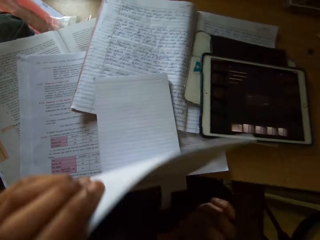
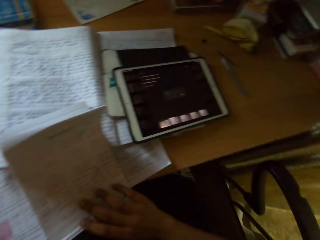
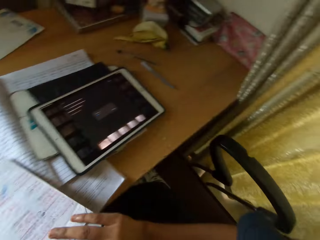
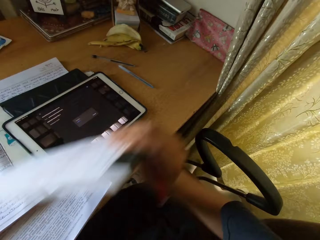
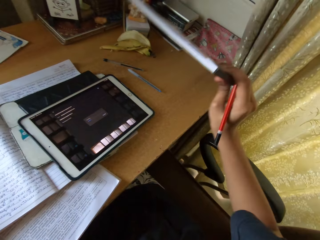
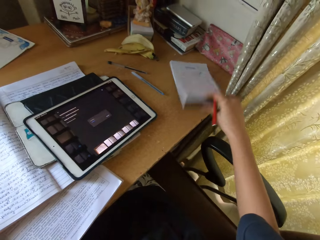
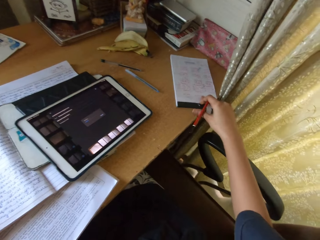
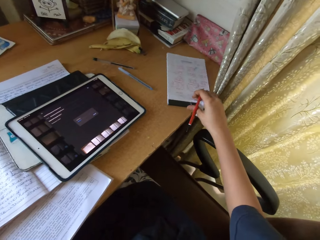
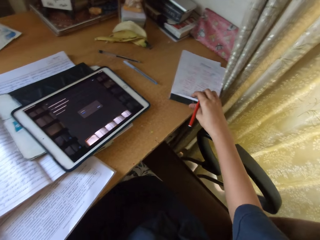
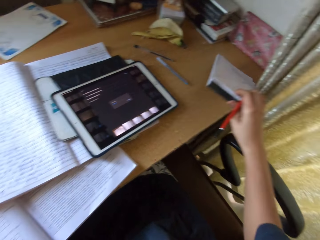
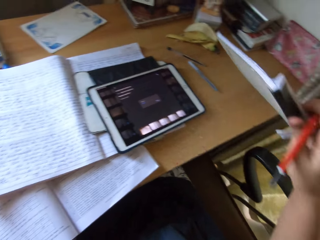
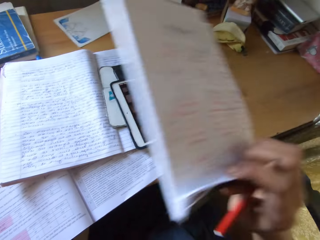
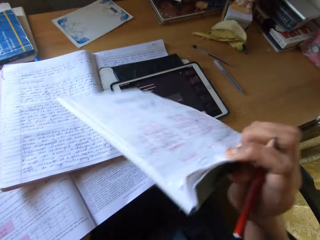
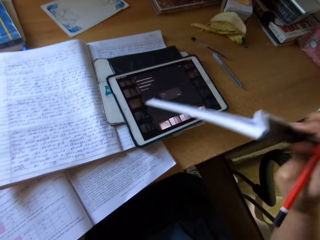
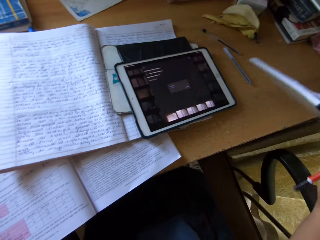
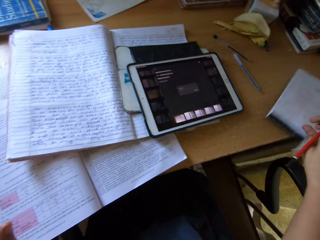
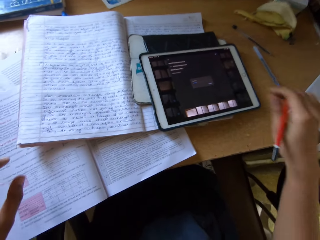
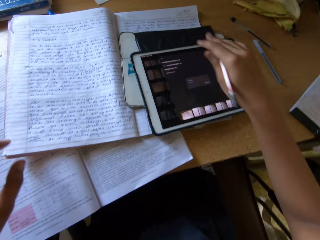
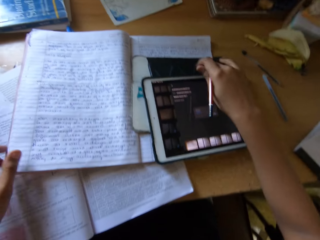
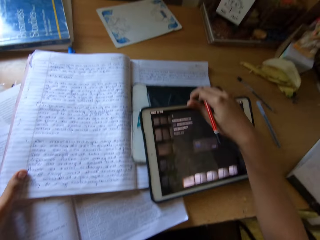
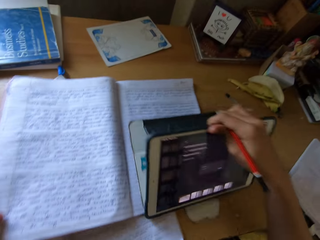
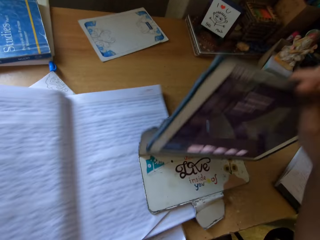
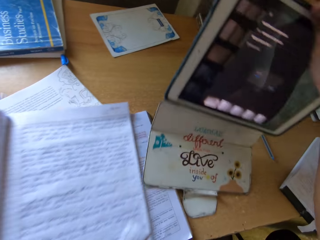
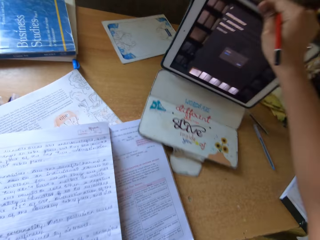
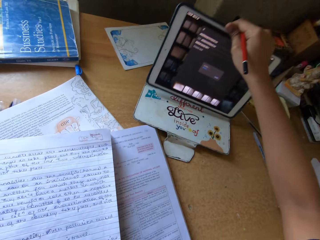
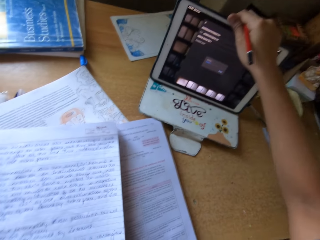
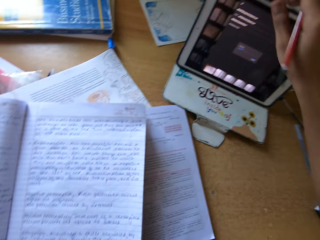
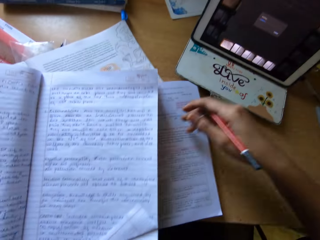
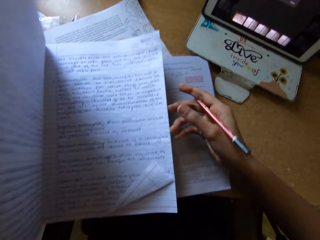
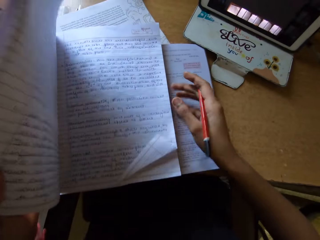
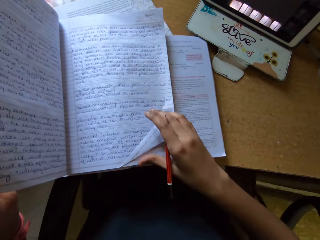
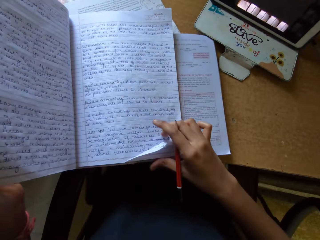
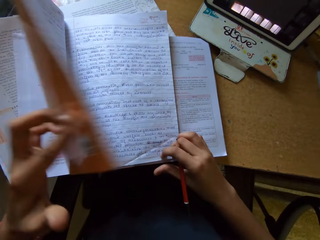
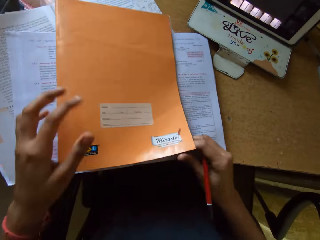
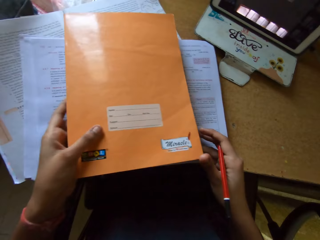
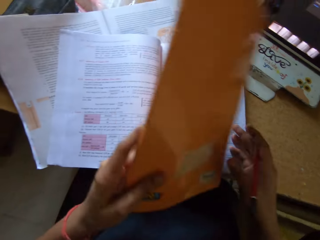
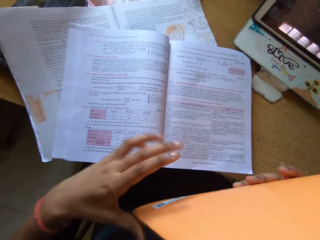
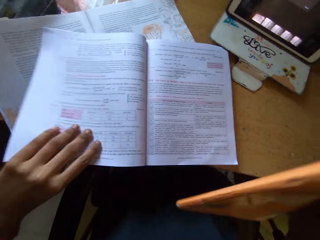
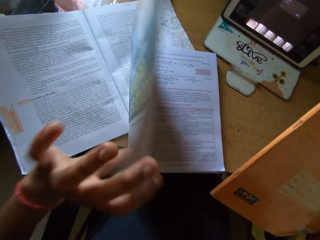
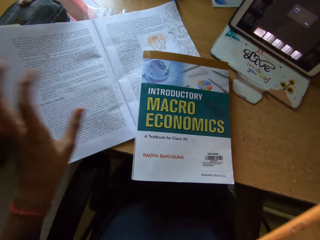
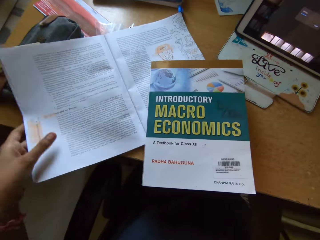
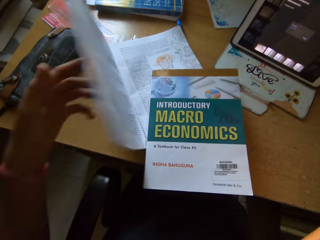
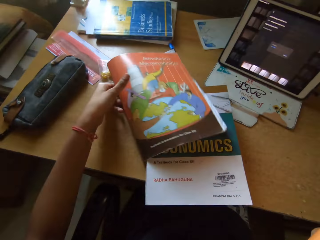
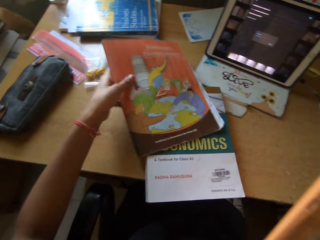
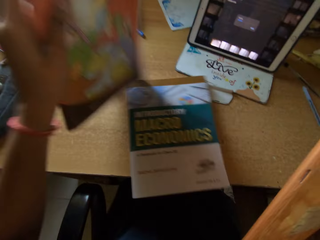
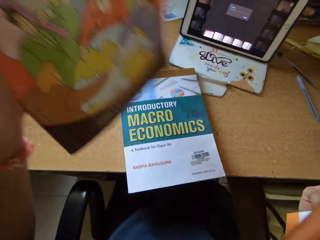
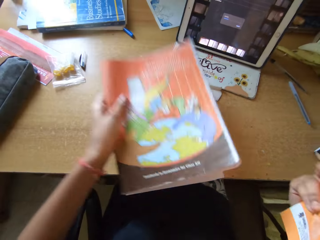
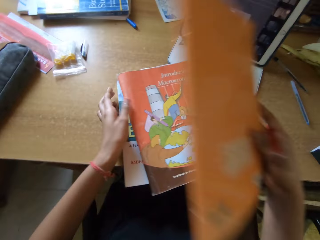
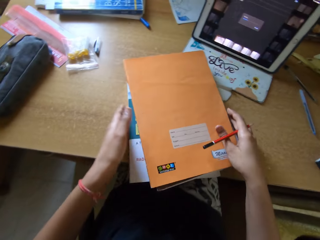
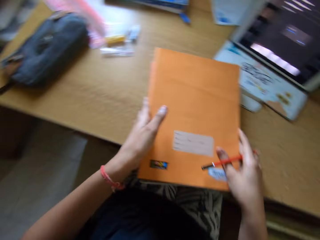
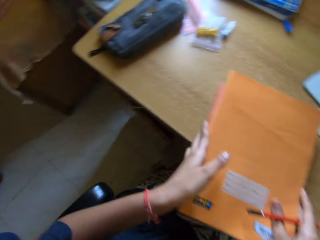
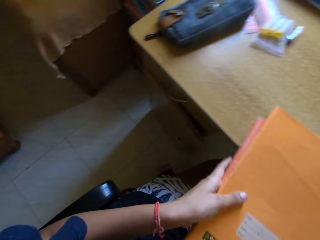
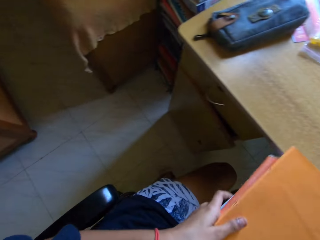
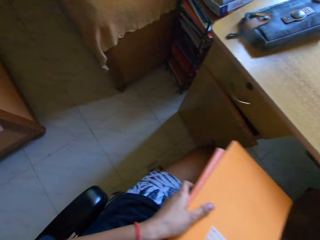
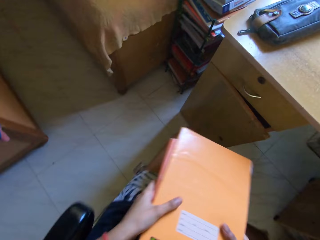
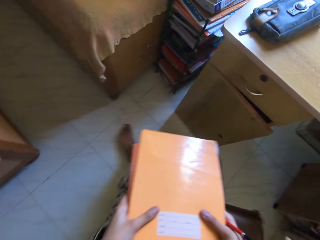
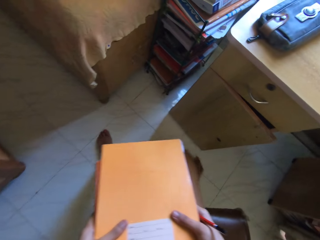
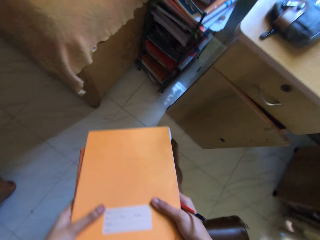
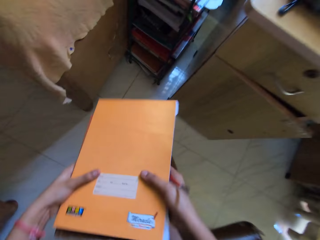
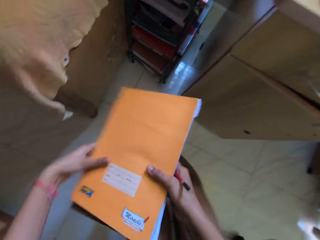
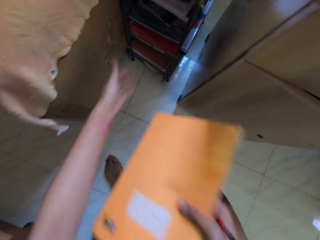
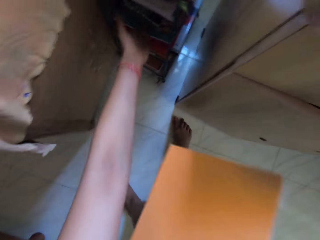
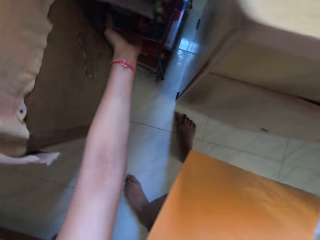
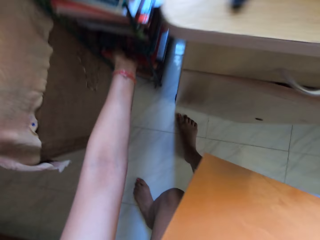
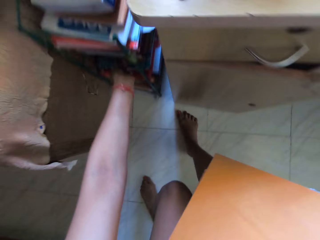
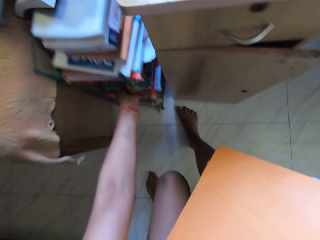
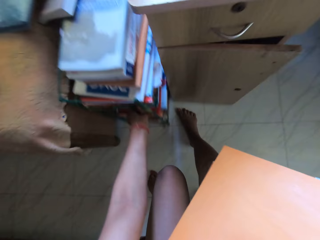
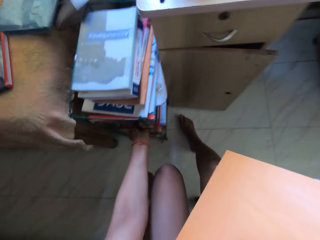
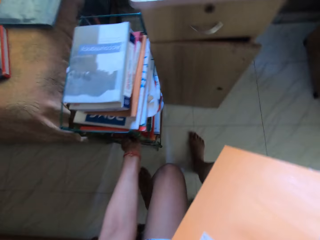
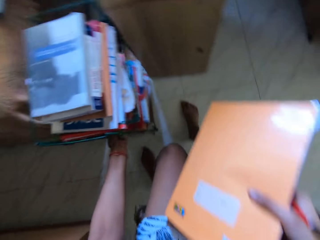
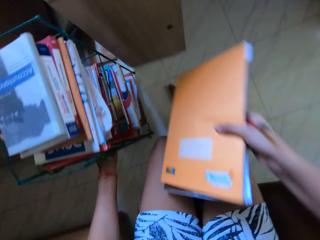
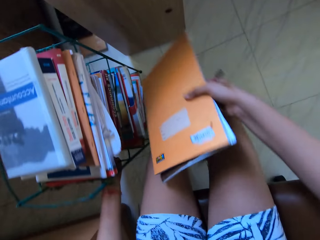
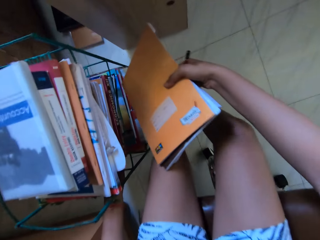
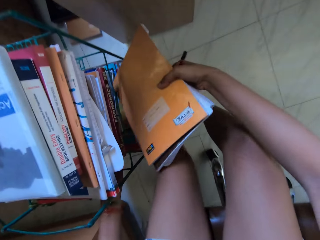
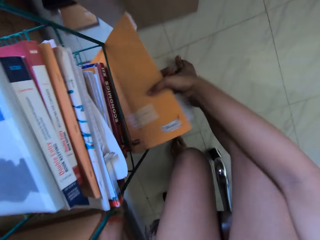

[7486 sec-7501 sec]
The camera wearer closes the notebook. They lift the notebook. They place the notebook on the table at the right side. They pick the notebook. They sing. They place the notebook on the table. They lift the tablet smart phone. They pull a book under the tablet smart phone with the left hand. They place the tablet on the table. They look at the book. They unfold a page with the right hand. They close the book. They lift the book. They sing. They close the book. They hold the book. They close the book. They pick the book. They place the book on top of other books. They take the books to the left towards a book stand. They pull the books. They hold the books. They pull out the book stand.

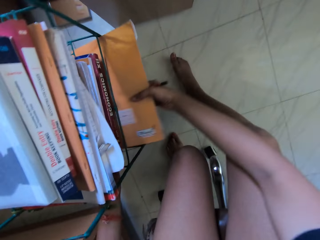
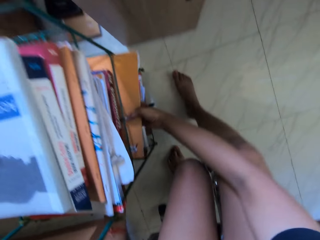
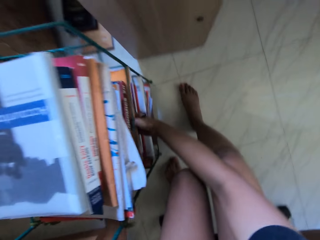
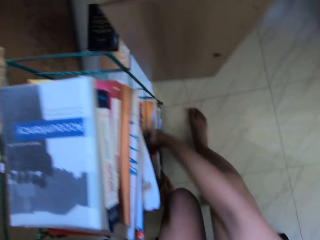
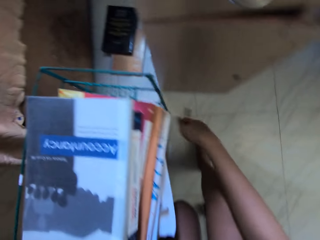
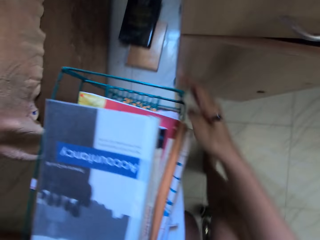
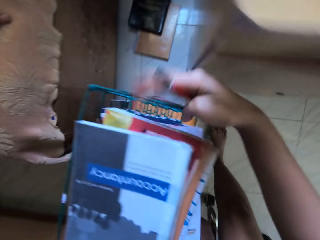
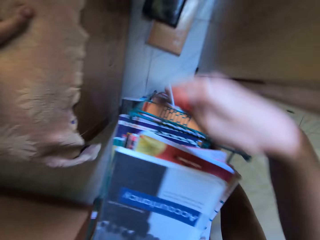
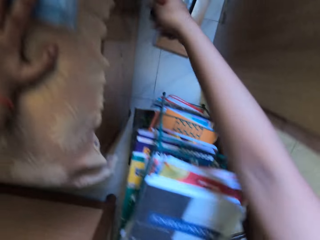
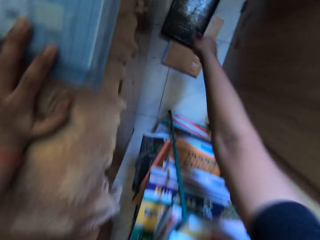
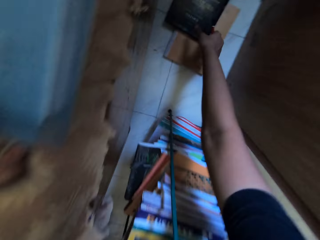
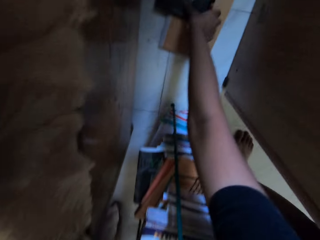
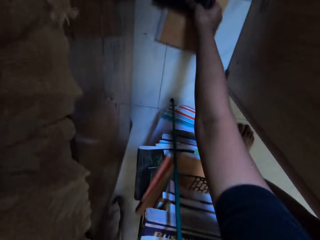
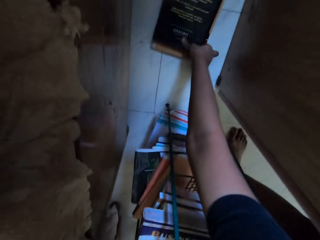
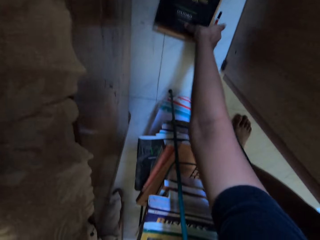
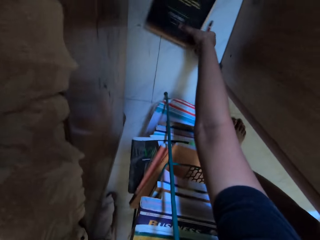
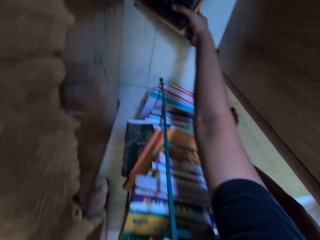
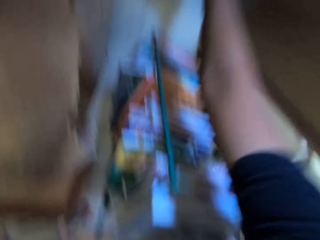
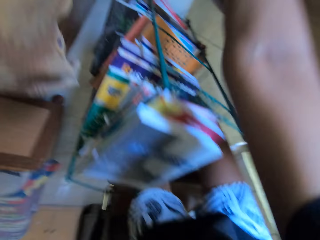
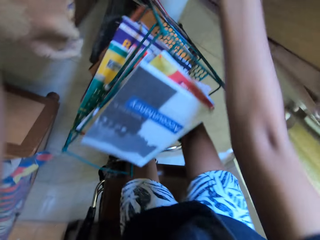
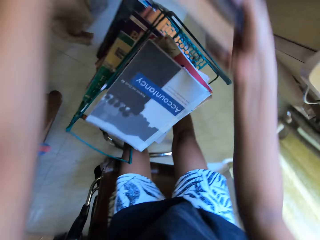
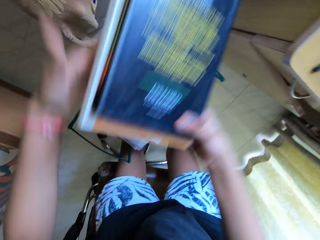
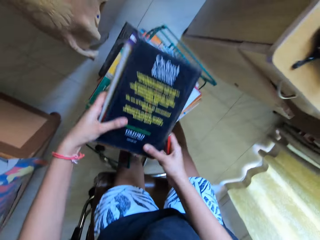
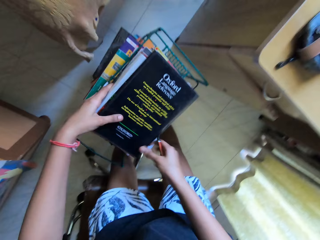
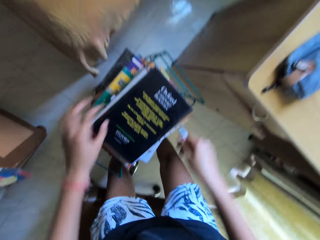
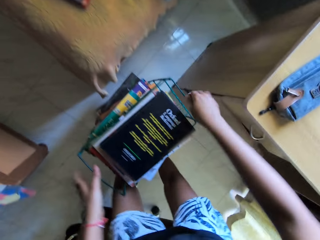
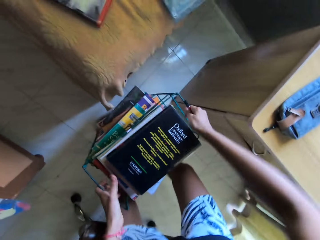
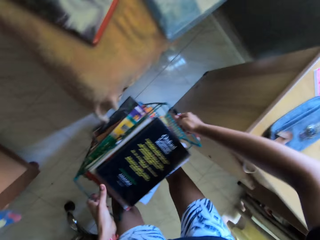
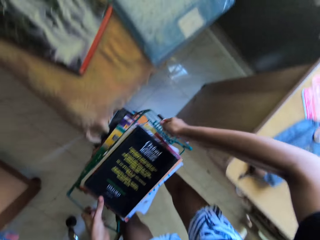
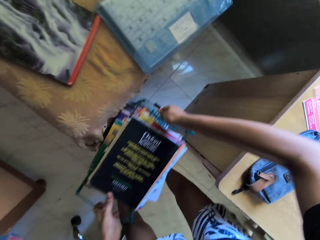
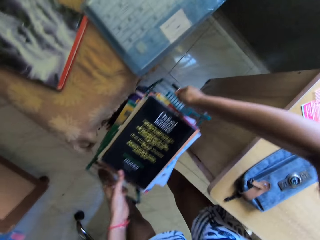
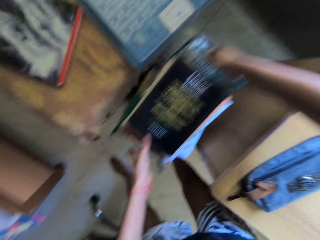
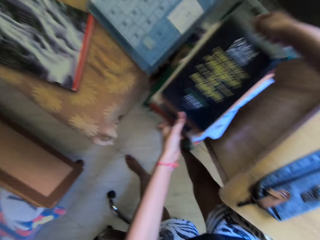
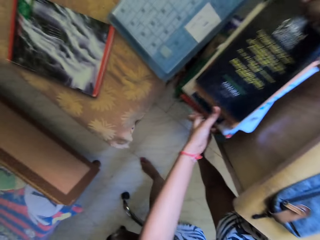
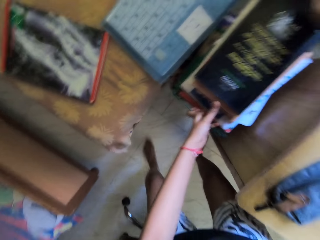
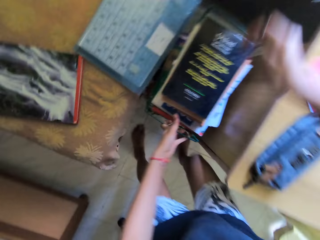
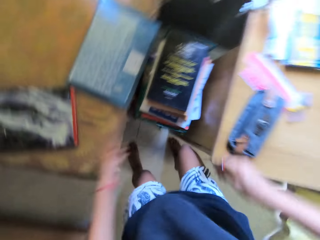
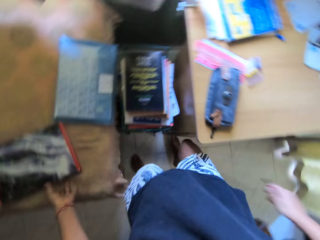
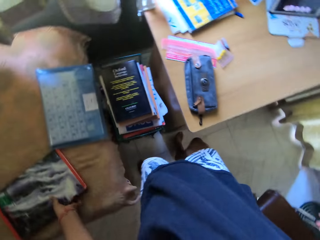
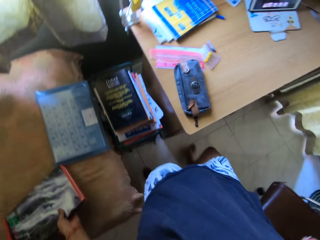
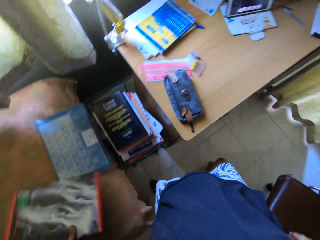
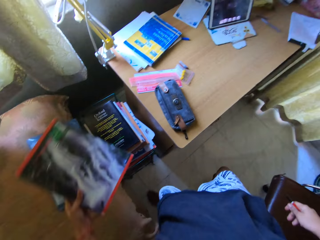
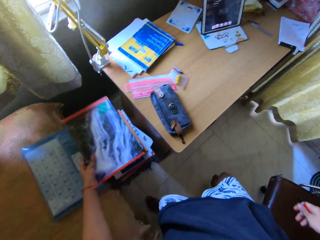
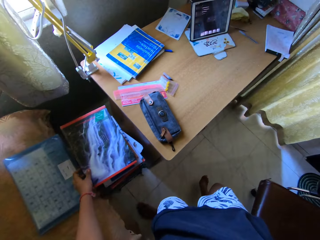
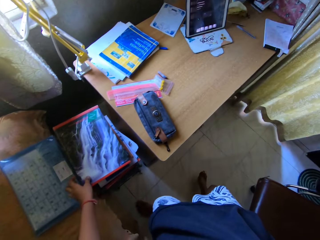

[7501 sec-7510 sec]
The camera wearer places books on the book organizer or book stand. They pick books on the floor, place books on the book organizer, and pull back the book stand. They place a book on a book shelf. They hold the book.
